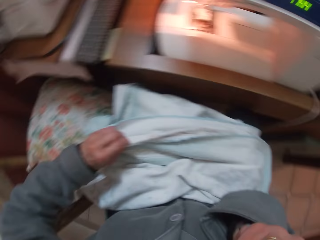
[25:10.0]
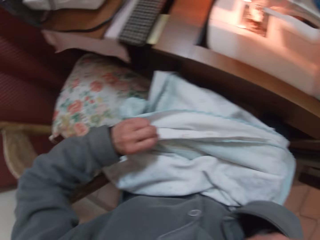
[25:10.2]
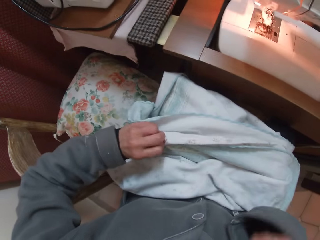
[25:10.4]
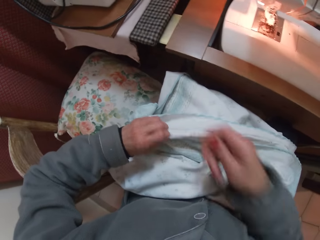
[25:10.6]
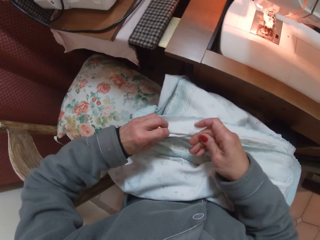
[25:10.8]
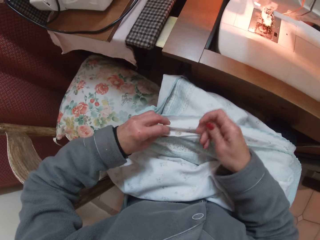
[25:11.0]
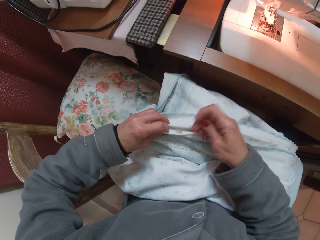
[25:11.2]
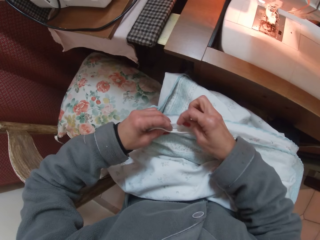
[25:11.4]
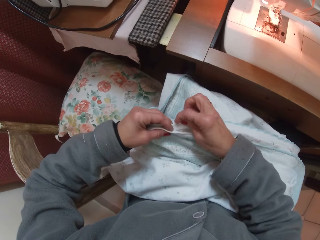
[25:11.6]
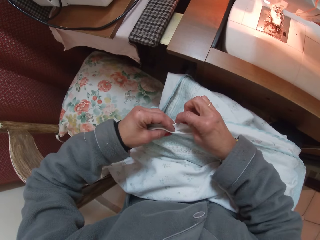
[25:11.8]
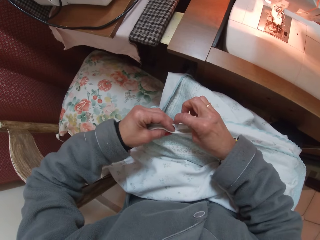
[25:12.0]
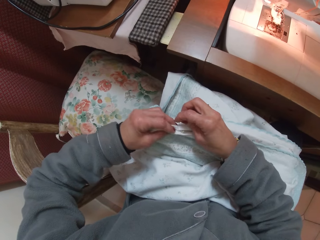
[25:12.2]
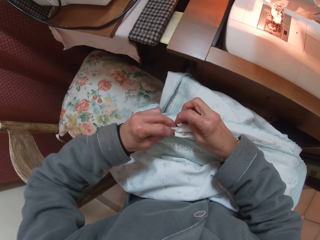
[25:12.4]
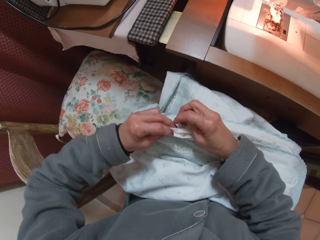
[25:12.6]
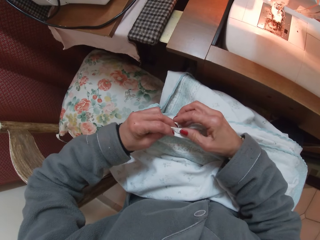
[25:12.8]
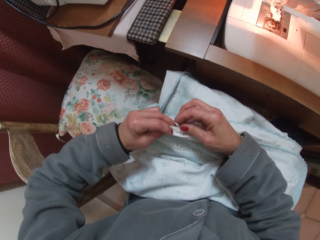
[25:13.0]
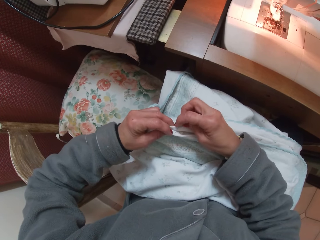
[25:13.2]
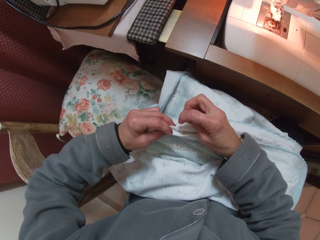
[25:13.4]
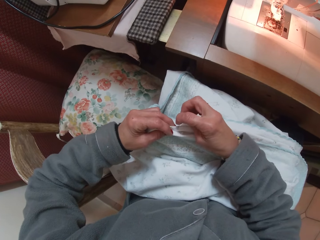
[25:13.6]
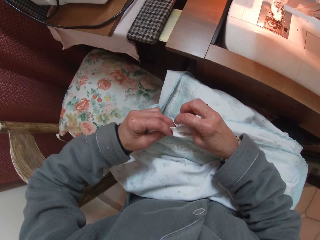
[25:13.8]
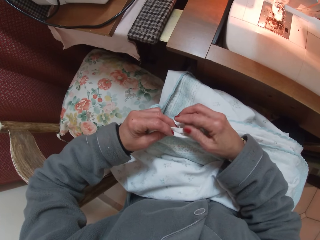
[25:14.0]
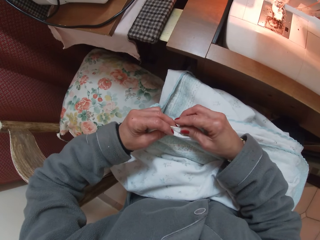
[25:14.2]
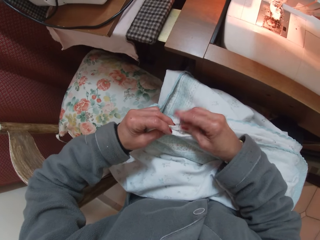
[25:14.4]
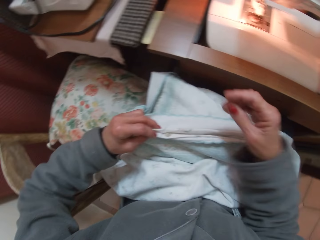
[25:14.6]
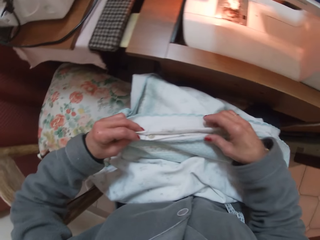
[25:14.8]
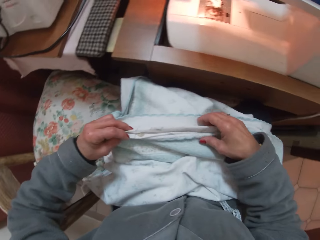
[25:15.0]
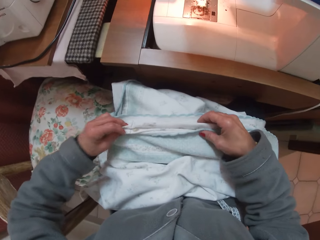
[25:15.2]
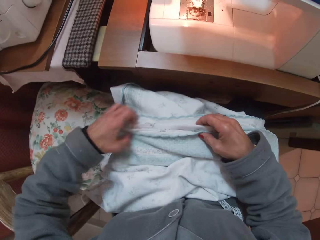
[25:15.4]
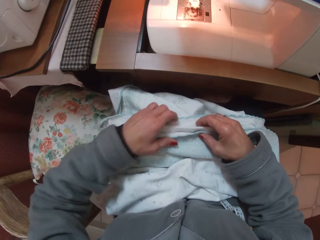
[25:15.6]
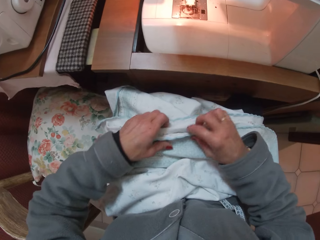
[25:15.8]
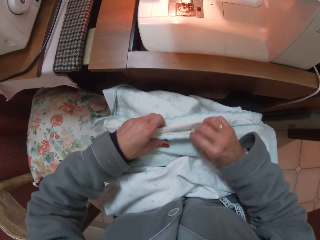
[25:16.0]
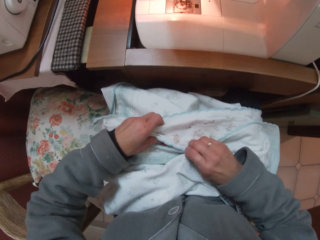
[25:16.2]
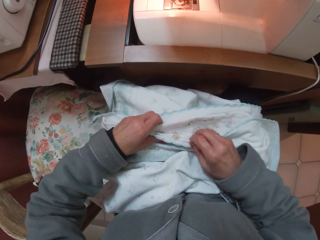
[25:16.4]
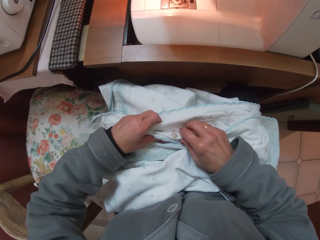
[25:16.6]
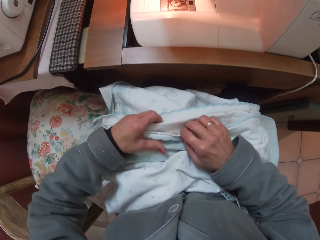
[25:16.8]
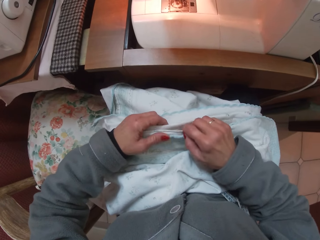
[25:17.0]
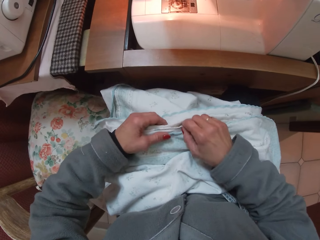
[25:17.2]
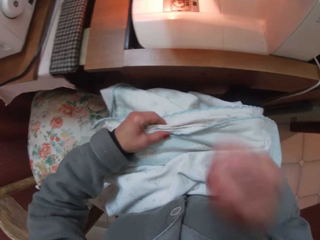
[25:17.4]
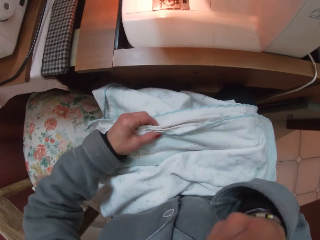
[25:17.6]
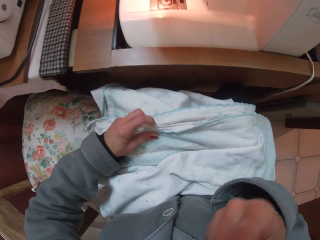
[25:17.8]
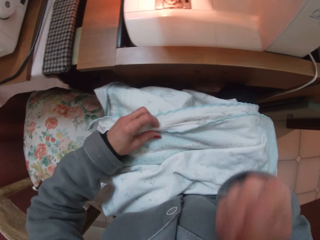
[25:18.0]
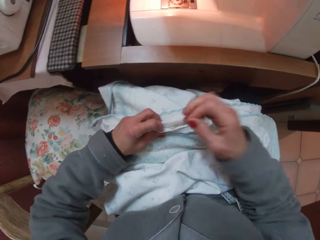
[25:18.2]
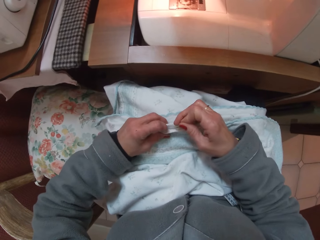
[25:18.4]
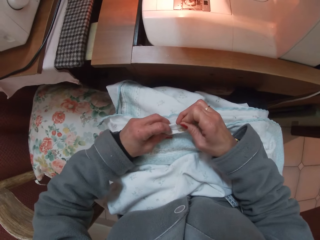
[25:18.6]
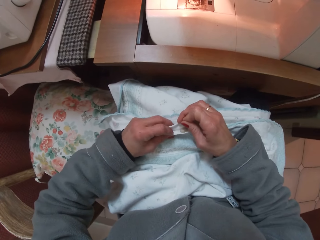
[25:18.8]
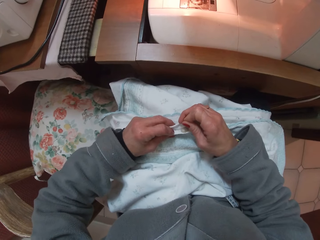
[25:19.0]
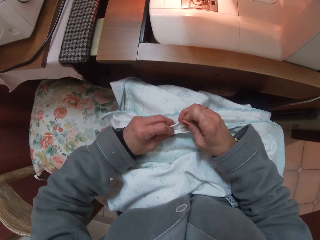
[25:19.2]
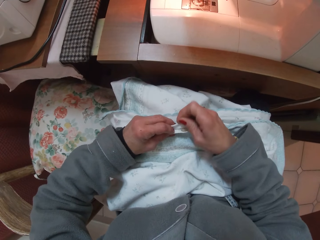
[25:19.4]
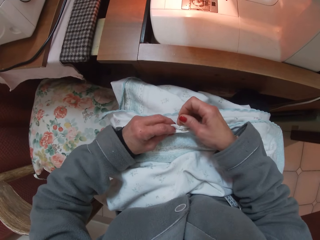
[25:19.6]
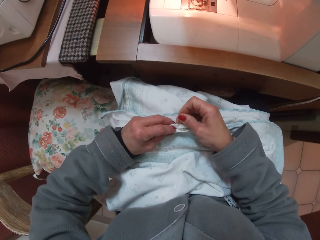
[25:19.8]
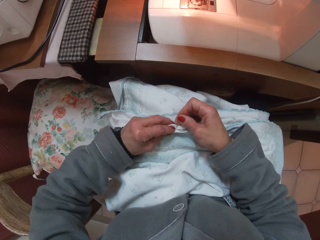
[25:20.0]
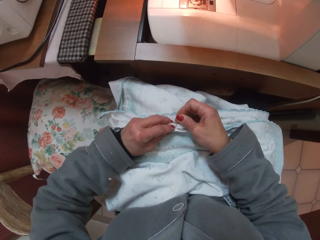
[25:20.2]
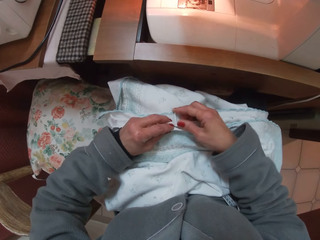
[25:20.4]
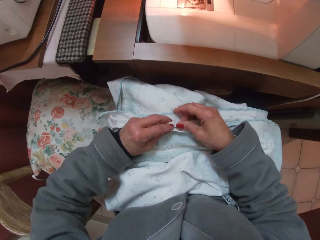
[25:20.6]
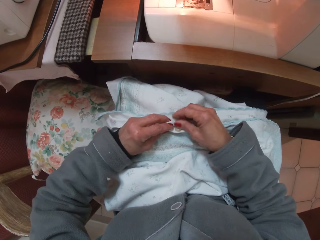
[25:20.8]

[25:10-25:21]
The camera wearer puts pins in her mouth. She holds the cloth together with a pin. She inserts pins on the edges of the cloth. She moves her right hand towards the right. She moves her left hand towards the right. She flips the hem of the cloth with her right hand. She raises her hand towards her mouth. She holds the cloth together with the pin.

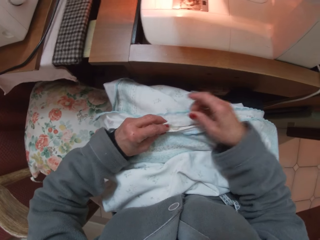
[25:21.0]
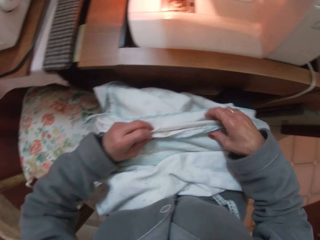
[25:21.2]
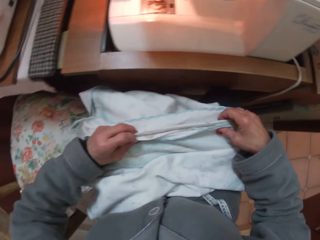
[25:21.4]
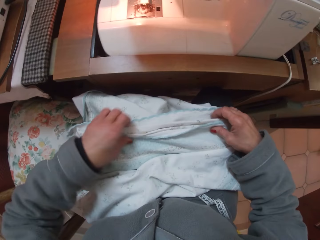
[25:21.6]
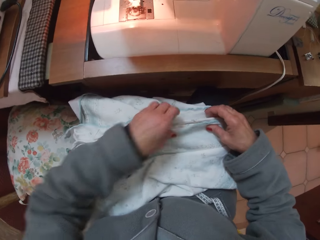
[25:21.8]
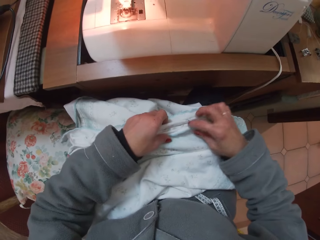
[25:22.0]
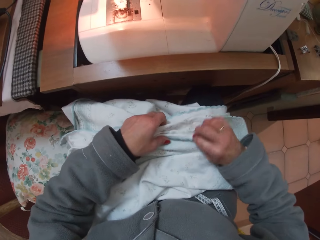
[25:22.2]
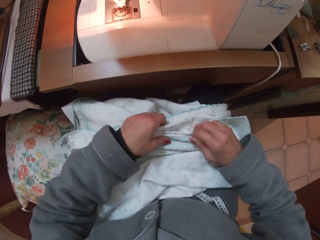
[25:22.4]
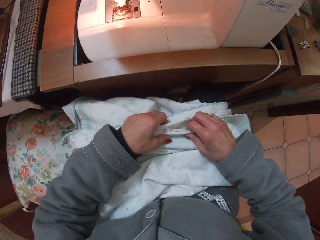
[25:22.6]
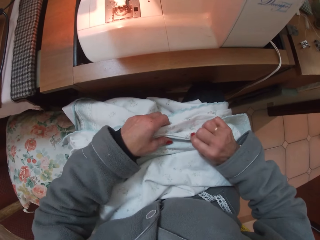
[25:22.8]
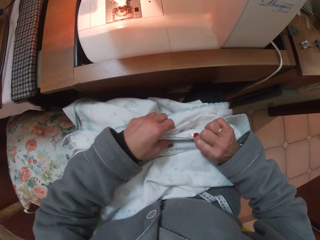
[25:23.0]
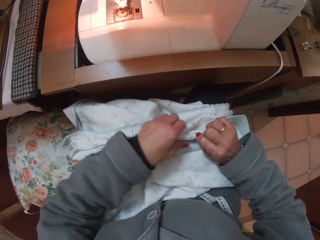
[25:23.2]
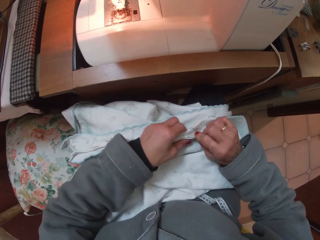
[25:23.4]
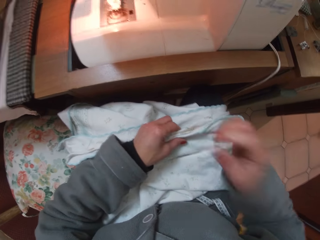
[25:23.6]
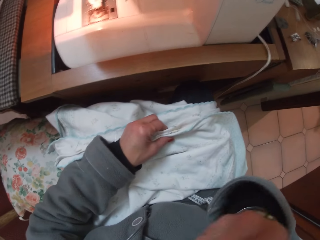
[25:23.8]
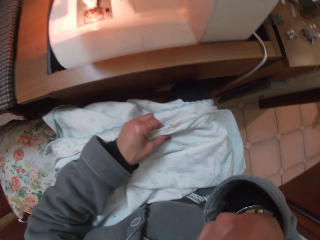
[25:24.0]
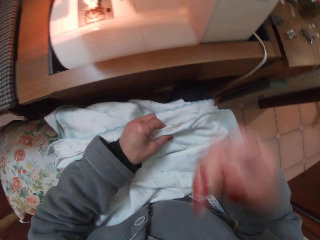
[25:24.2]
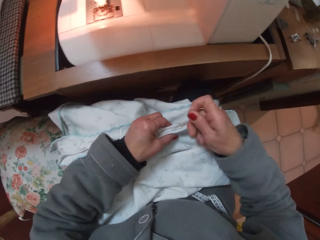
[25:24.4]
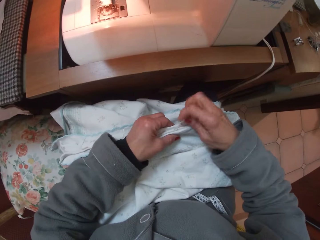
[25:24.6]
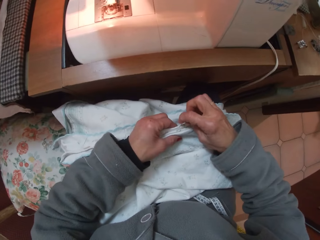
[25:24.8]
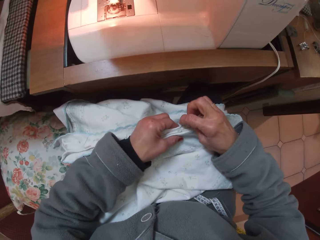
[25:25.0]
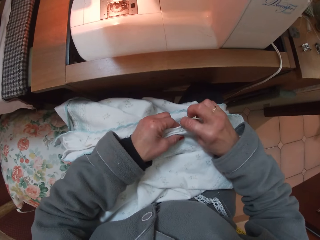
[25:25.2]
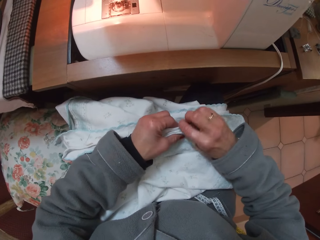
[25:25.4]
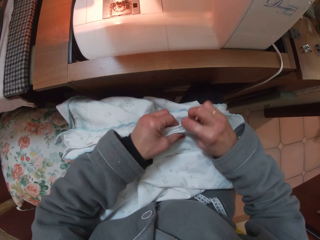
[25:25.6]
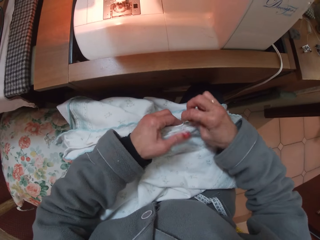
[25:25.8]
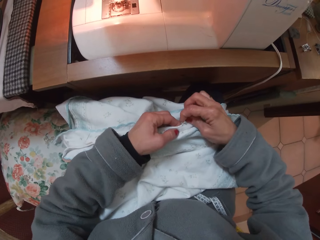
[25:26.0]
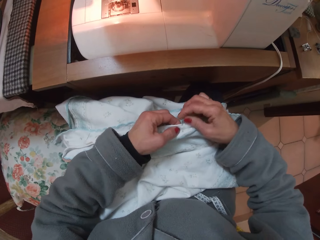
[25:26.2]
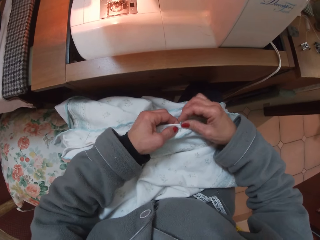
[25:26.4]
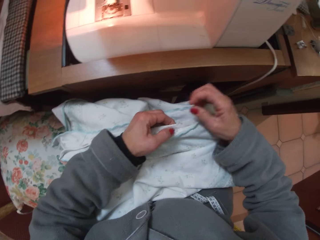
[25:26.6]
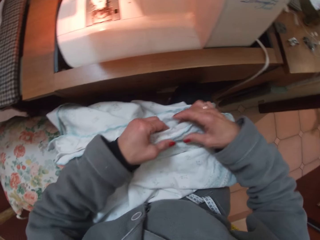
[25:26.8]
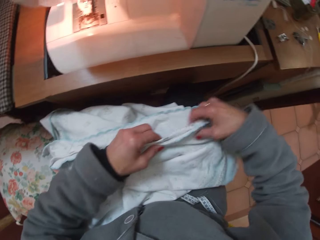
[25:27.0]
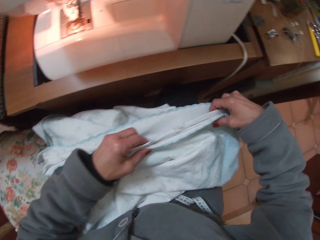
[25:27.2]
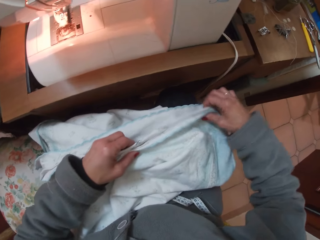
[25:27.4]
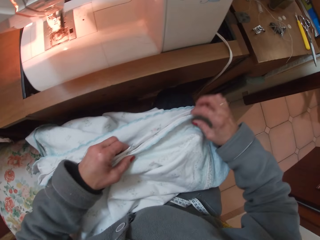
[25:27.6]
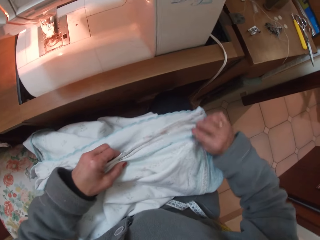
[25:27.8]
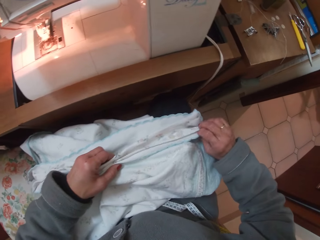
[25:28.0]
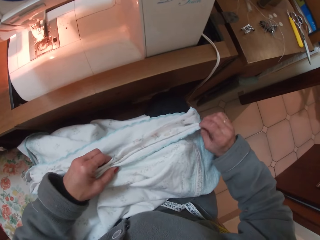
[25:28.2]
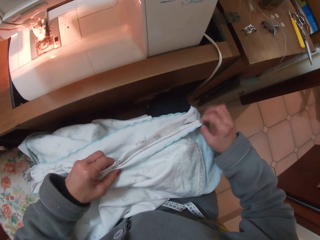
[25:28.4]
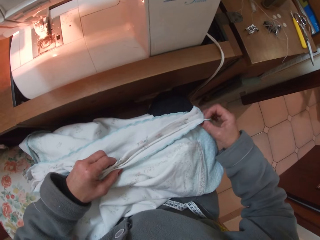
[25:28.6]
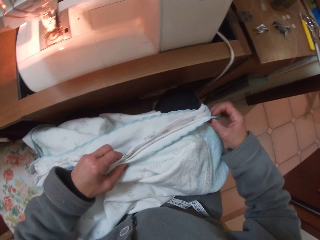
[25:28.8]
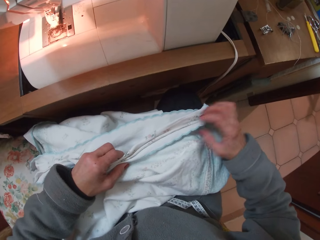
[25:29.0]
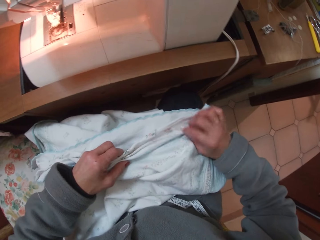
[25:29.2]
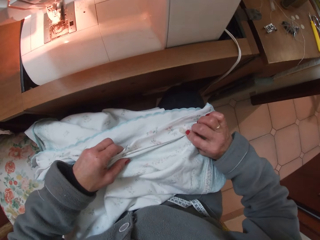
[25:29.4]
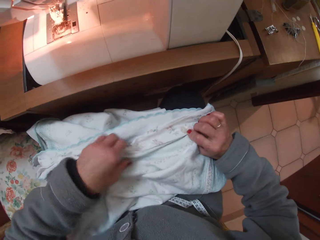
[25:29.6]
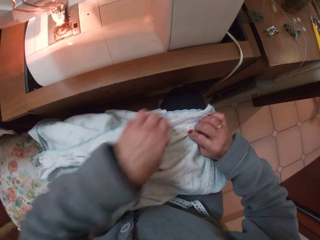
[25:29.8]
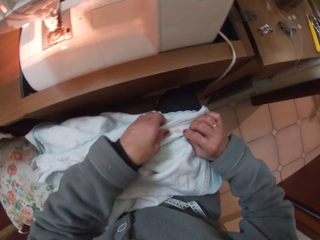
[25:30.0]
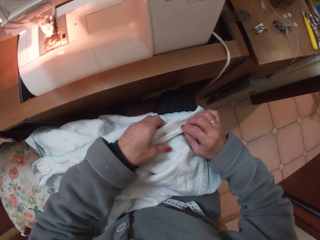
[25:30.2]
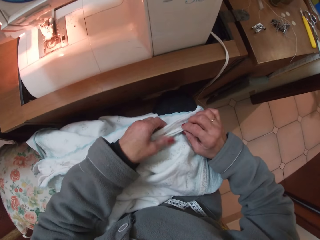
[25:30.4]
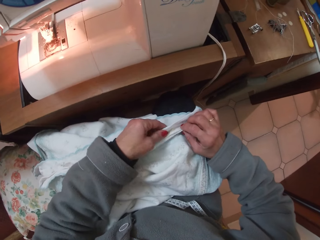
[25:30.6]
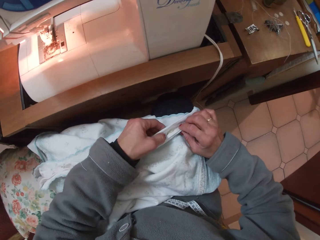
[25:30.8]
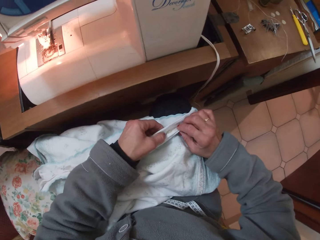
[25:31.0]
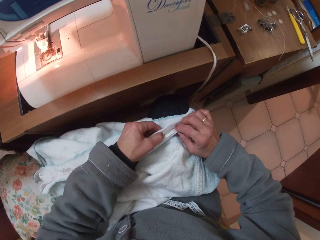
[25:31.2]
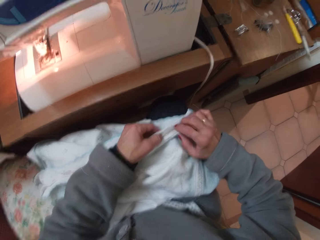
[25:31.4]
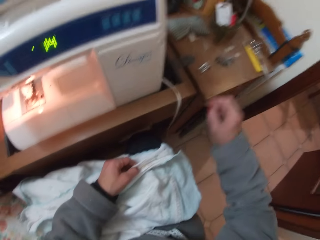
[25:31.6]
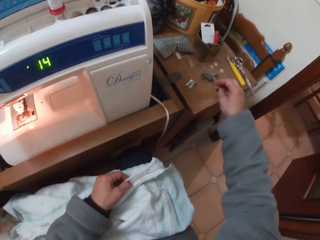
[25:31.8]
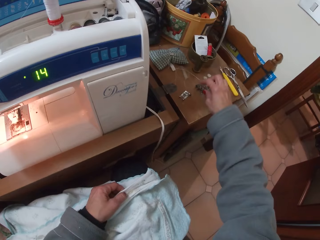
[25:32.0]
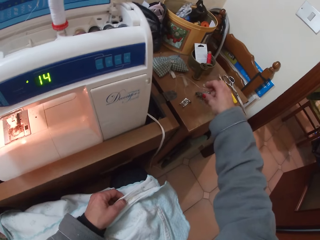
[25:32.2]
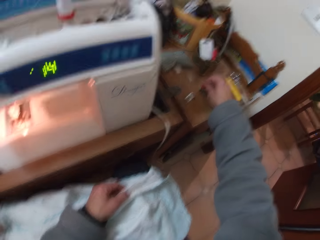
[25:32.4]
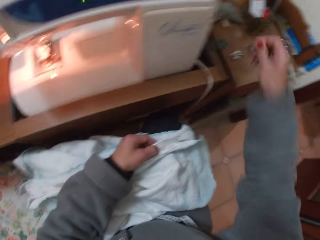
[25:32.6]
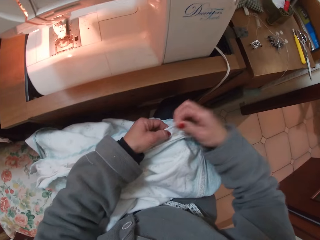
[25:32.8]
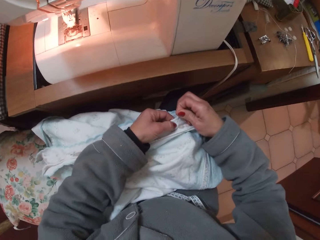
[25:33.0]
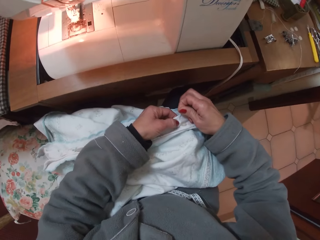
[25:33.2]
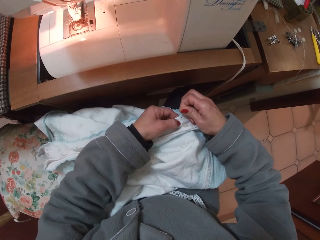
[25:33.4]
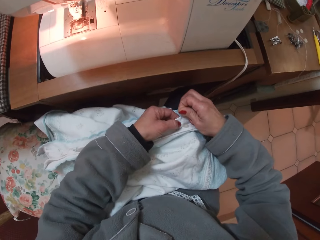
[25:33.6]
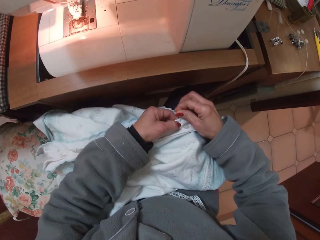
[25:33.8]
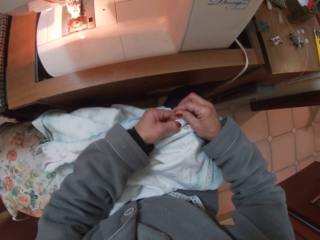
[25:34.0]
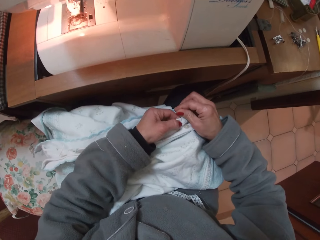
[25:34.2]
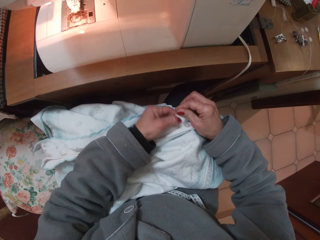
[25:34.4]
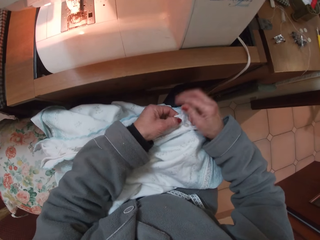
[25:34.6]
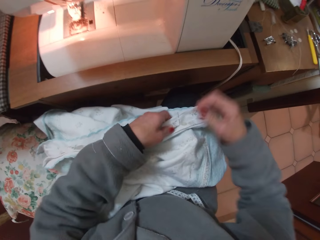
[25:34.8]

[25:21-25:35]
The camera wearer moves both hands towards the right. She flips the hem of the cloth with her right hand. She folds the edge of the cloth. She raises her hand towards her mouth. She holds the hem of the cloth together with her left hand. She holds the cloth together with a pin. She inserts the pin on the edges of the cloth. She moves her right hand towards the right. She flips the hem of the cloth with her right hand. She moves her left hand towards the right. She checks the edge of the cloth. She picks a pin from the sewing machine table with her right hand. She holds the cloth together with the pin.
